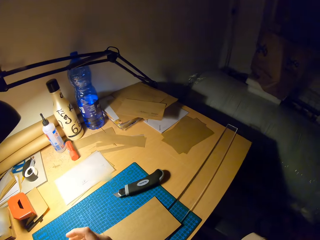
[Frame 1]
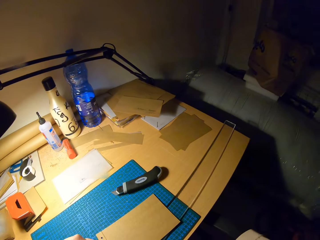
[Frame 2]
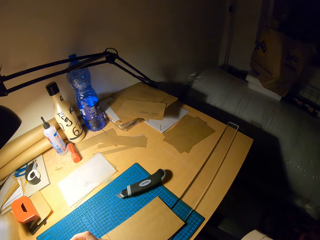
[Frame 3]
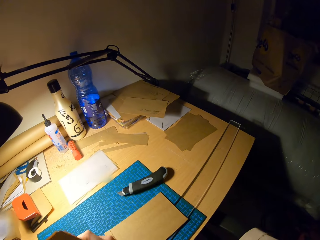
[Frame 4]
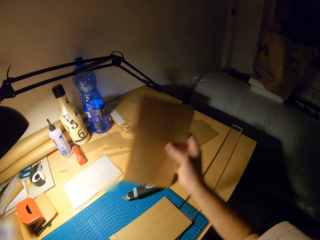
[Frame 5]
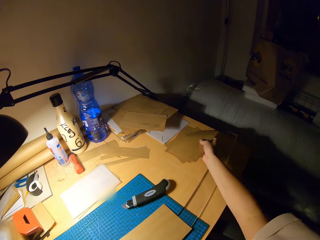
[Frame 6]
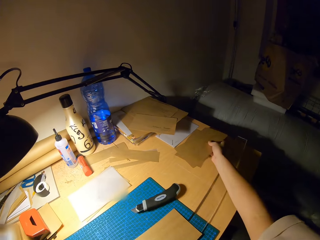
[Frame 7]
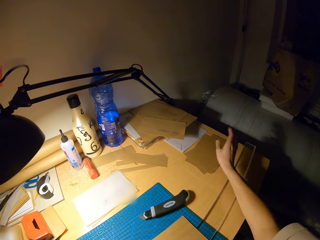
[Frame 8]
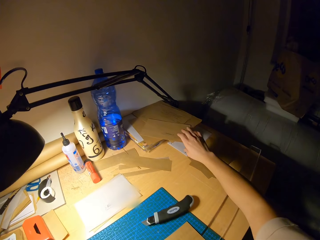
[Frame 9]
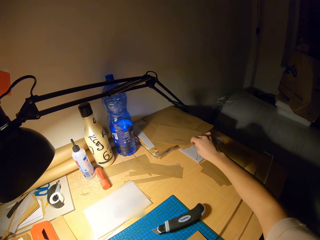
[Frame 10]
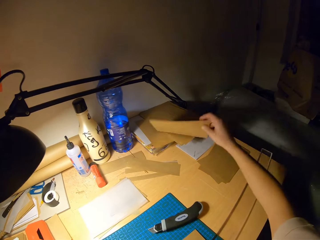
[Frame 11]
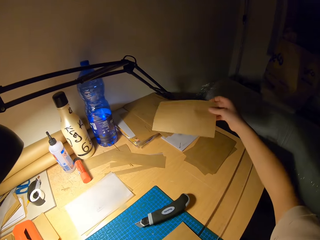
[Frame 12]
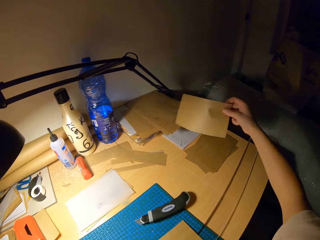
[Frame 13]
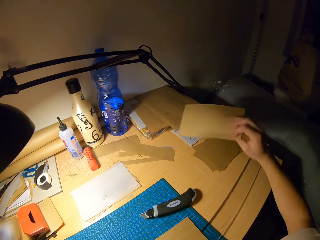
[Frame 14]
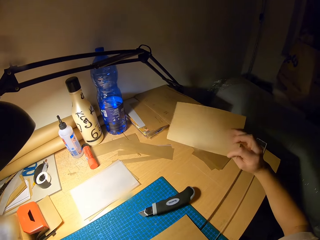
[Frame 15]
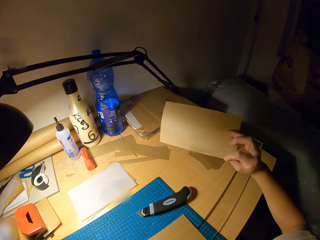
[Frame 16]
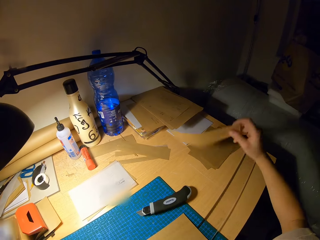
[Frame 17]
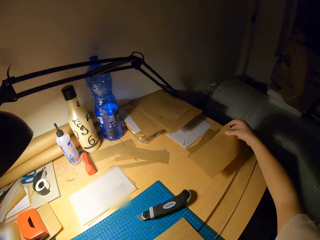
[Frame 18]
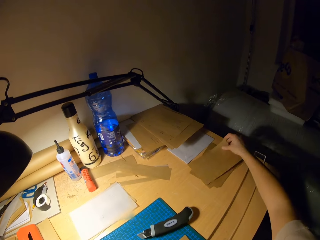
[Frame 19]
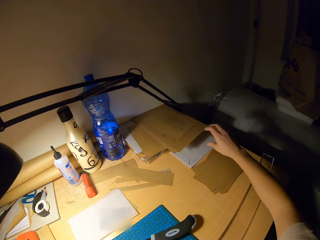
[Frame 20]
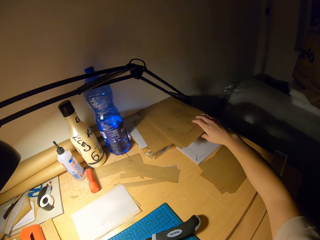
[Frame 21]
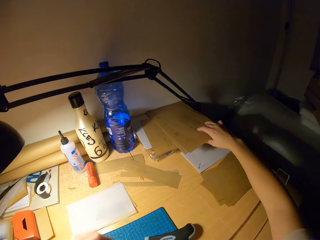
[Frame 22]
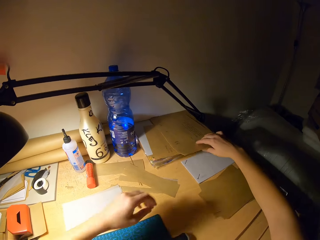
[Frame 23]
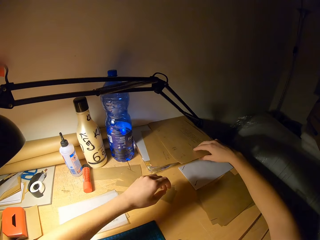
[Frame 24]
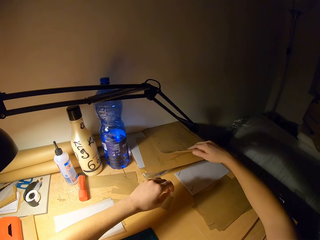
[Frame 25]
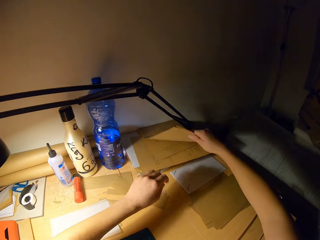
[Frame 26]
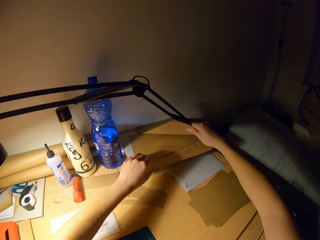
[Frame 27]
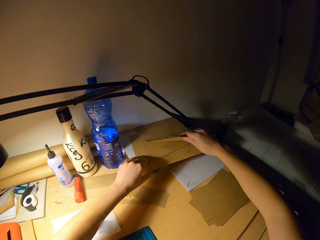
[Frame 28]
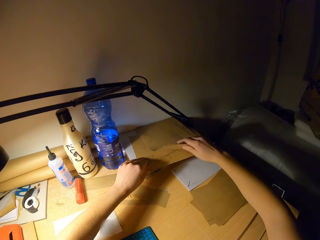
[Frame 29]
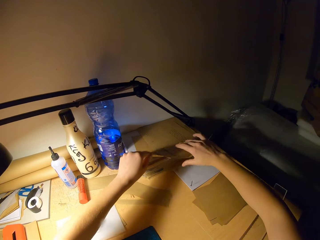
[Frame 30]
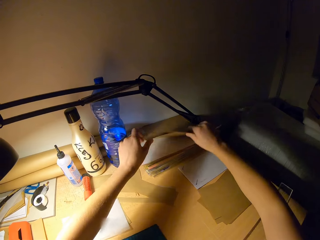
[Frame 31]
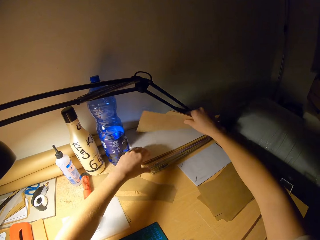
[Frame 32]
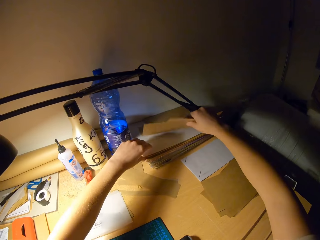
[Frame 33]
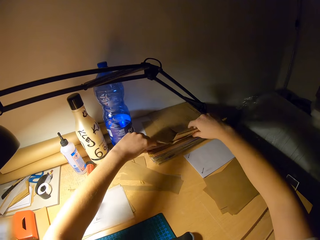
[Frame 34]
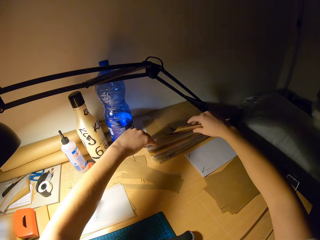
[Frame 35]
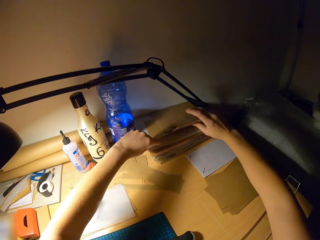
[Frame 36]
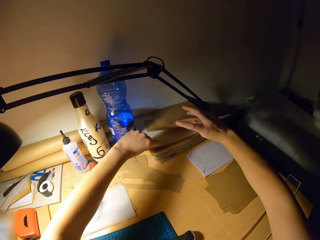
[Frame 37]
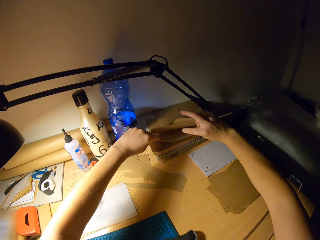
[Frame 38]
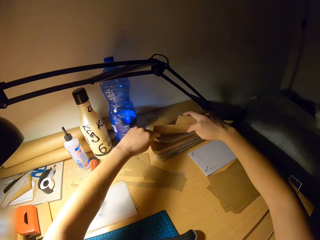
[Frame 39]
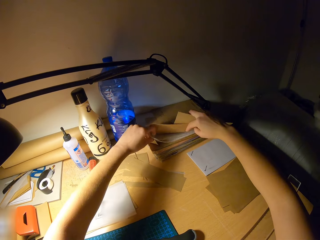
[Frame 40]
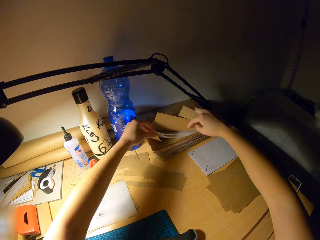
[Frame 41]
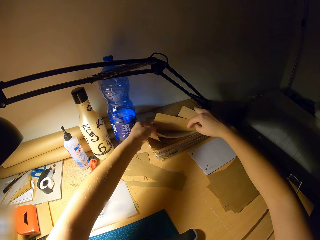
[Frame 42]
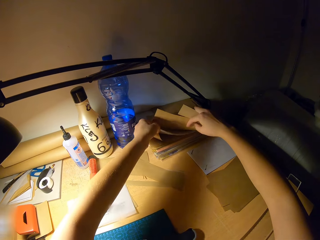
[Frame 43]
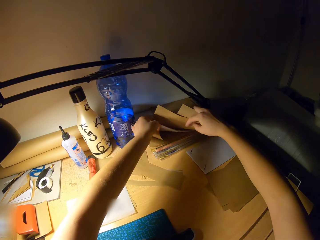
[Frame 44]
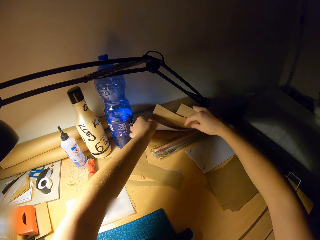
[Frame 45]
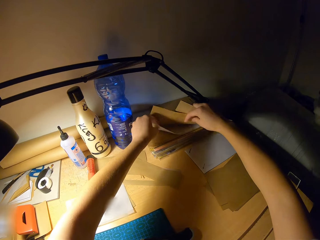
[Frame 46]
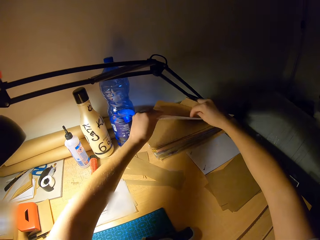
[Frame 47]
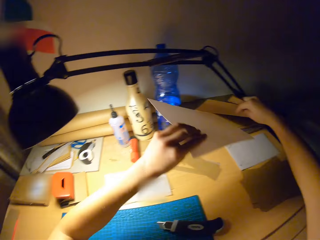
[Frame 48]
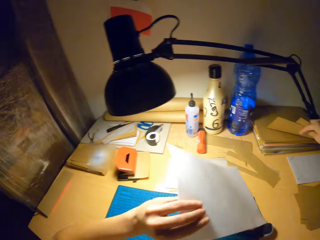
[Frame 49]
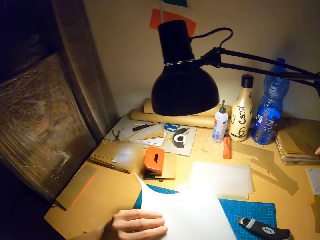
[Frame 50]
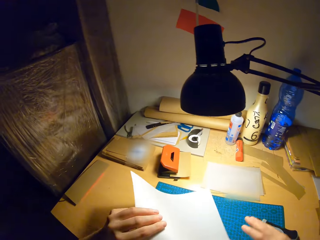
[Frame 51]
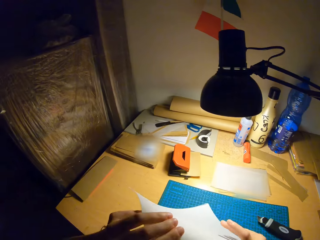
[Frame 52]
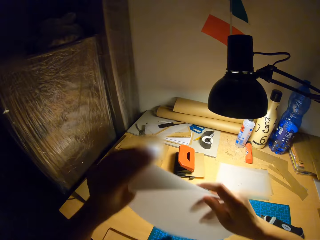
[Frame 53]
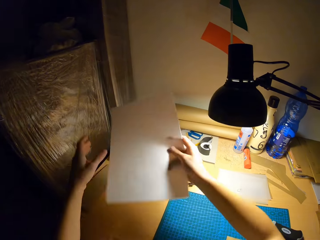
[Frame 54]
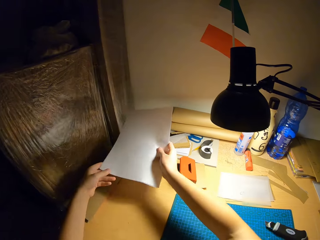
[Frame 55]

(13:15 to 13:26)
The camera wearer drops the pieces of paper on the table. He picks up a paper from the table with his right hand. He turns the craft paper. He drops the pieces of paper on the table. He lifts some pieces of paper on the table with his right hand. He picks up a paper from the table with his left hand, from in between the other craft papers.

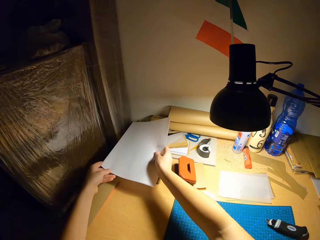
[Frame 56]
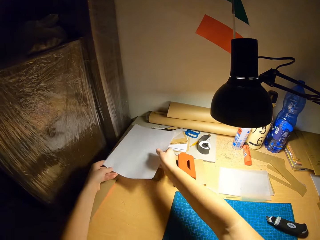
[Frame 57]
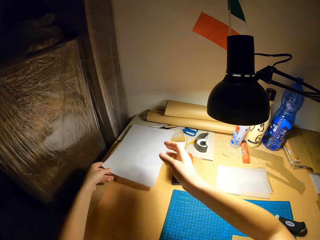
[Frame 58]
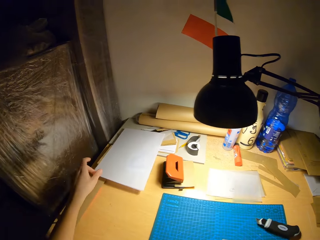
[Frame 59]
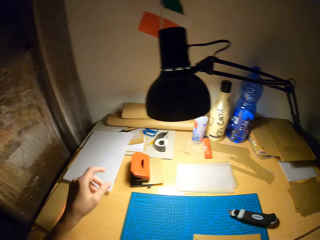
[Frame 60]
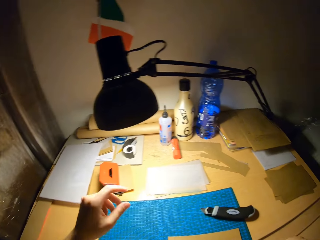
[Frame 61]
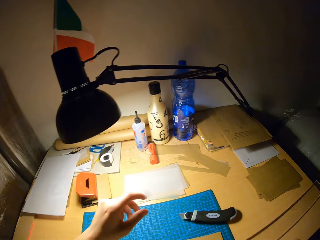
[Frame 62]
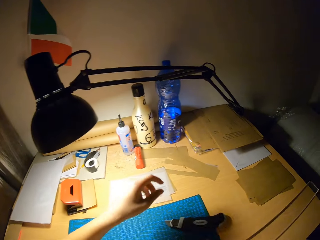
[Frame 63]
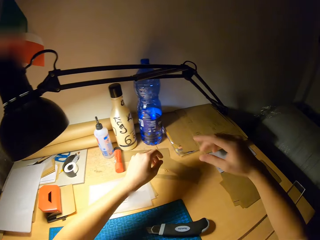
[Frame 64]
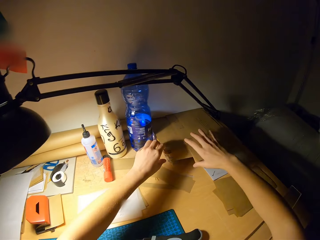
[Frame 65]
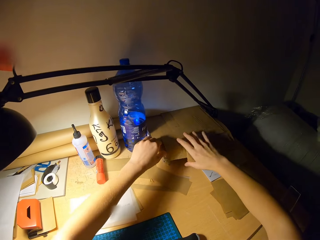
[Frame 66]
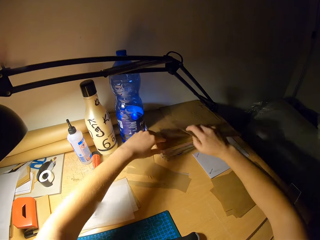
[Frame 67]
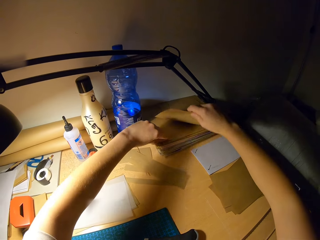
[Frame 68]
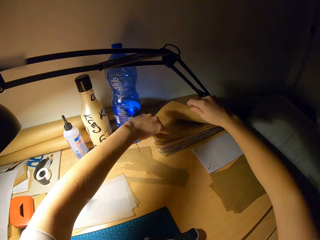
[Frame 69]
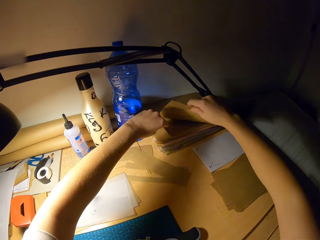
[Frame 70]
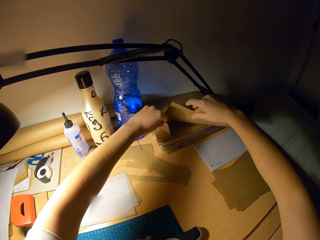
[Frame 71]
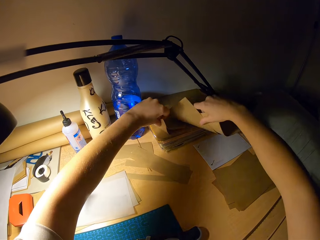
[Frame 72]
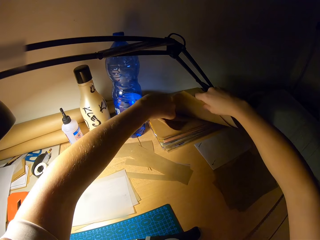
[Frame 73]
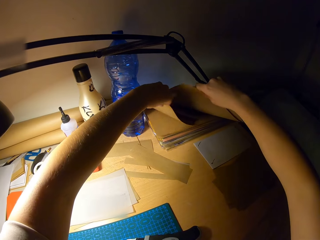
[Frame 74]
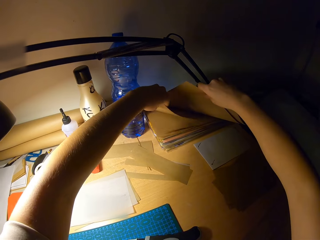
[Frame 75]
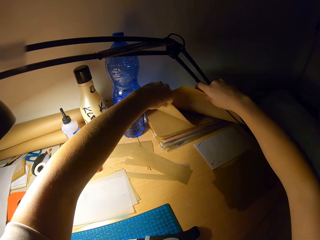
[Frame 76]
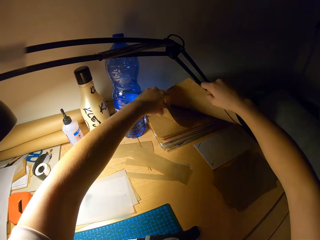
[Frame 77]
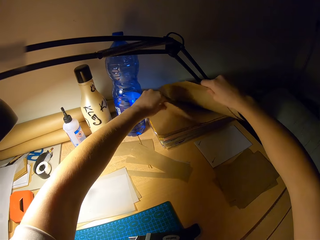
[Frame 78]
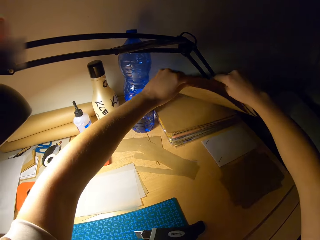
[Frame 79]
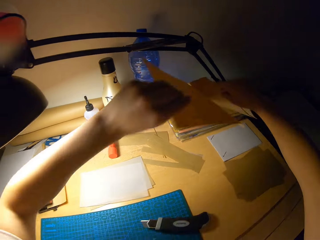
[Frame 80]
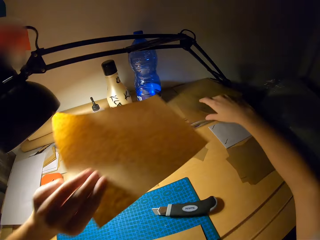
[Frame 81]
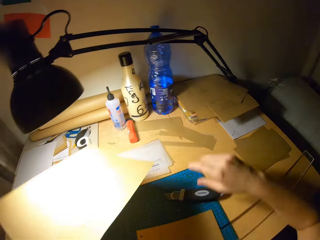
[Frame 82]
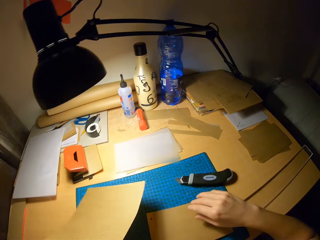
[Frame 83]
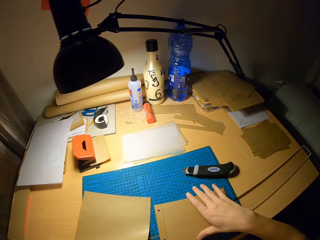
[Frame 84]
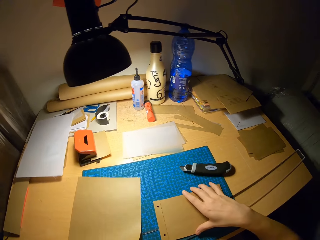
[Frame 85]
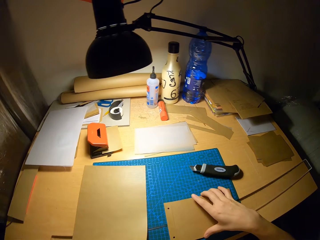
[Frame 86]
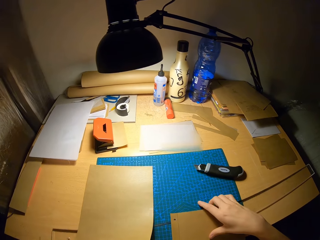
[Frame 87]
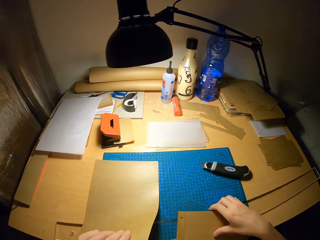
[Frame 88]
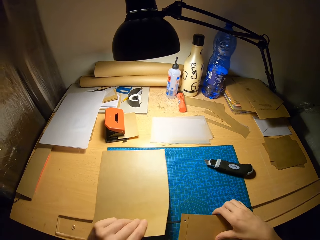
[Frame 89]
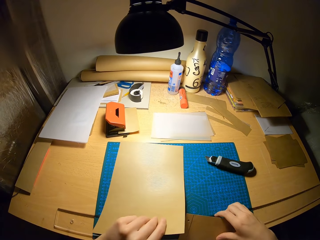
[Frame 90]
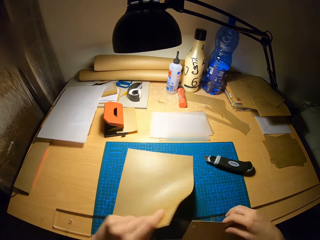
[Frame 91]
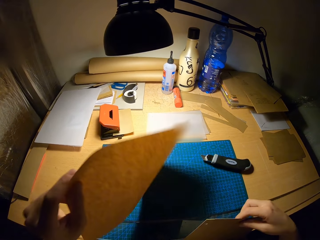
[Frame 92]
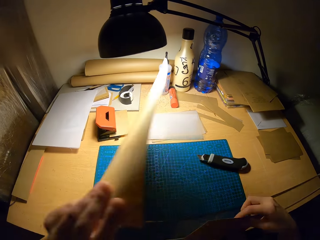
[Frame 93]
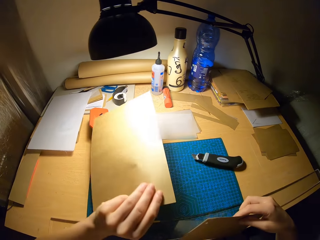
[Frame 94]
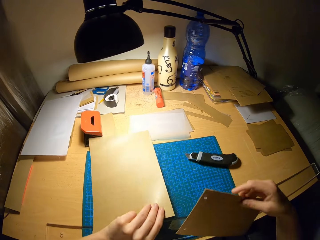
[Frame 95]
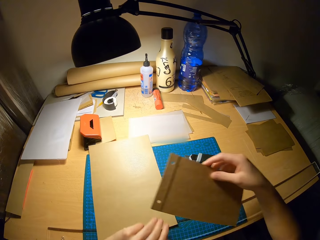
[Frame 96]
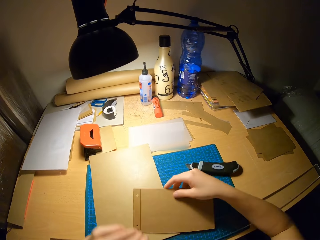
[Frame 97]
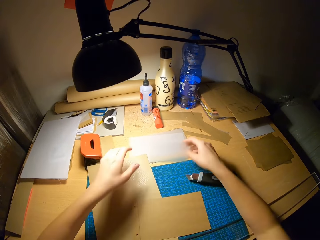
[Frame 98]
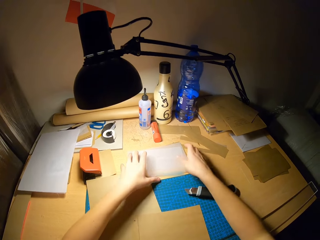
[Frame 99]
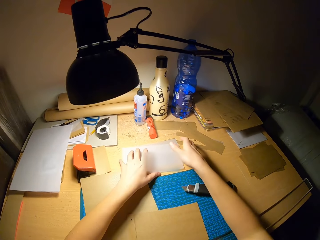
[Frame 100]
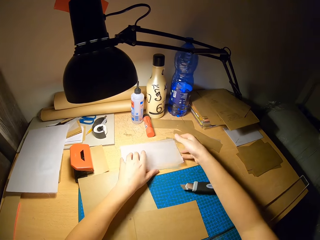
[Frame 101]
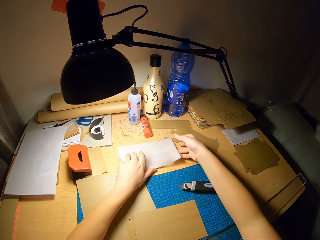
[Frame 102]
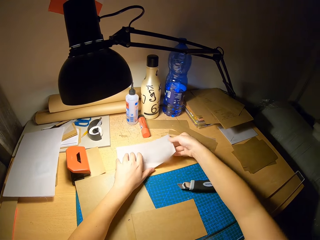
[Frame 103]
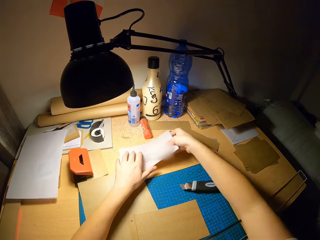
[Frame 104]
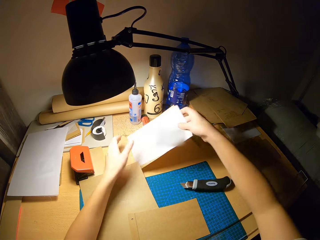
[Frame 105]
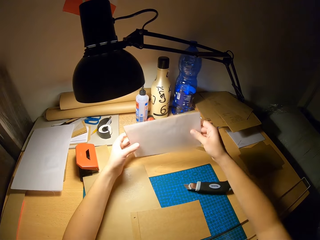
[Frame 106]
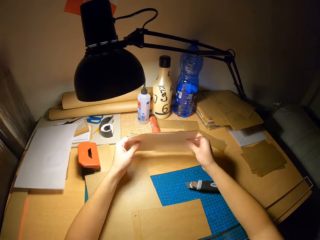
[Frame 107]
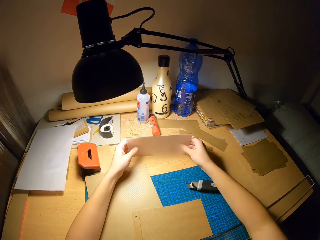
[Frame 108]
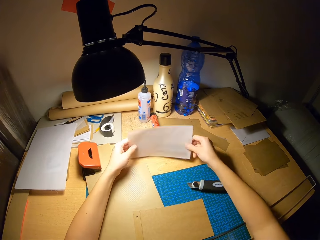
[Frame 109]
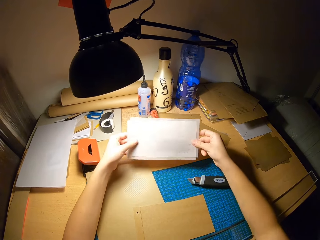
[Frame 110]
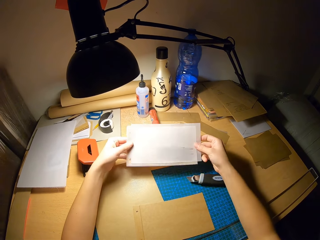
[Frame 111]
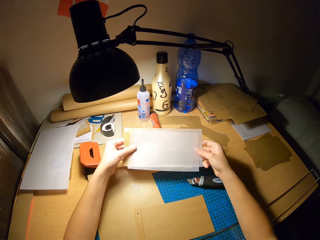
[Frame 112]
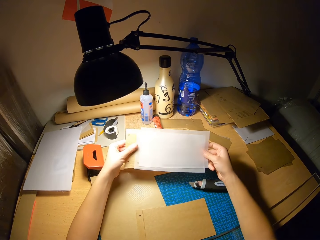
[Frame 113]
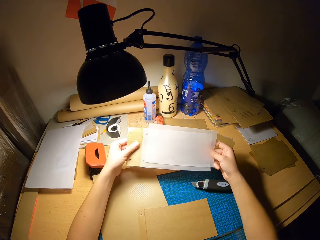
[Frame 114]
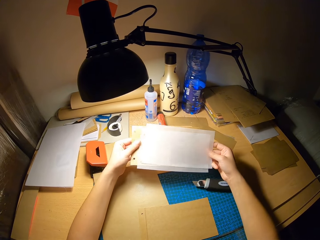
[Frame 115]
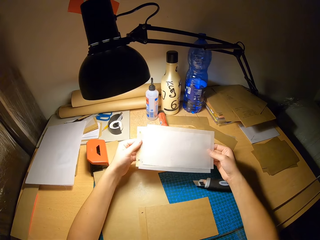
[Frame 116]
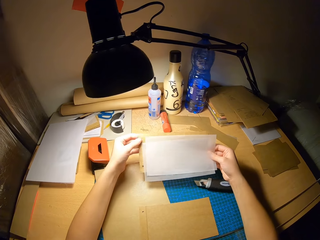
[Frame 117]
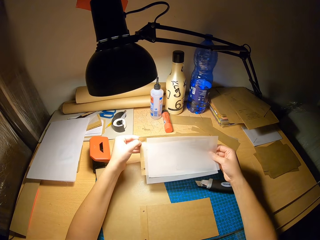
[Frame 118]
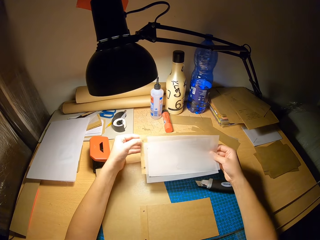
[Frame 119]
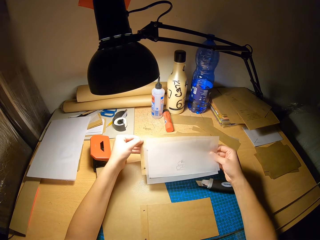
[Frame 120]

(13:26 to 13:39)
The camera wearer puts the craft paper on the table. He lifts some pieces of paper on the table with his right hand. He picks up a paper from the table with his left hand. He removes the craft paper from in between the other craft papers. He puts the craft paper on the cutting mat. He moves the paper on the table with his right hand. He picks up some pieces of paper from the table with his hands and inspects the pieces of paper. He holds the craft papers on the table. He moves the craft papers in his hands.
